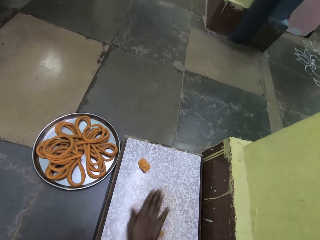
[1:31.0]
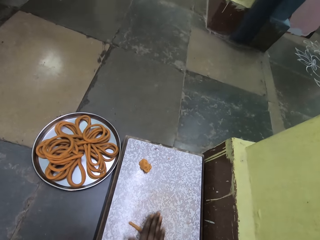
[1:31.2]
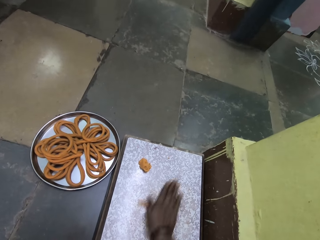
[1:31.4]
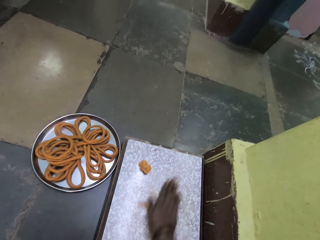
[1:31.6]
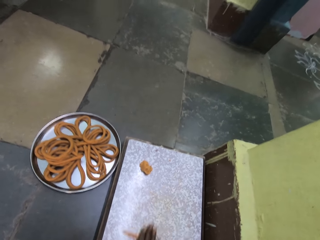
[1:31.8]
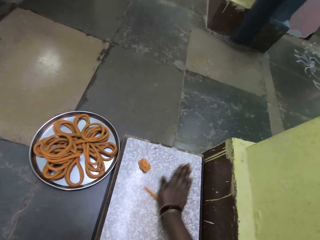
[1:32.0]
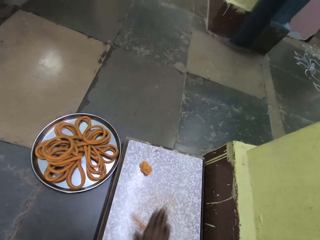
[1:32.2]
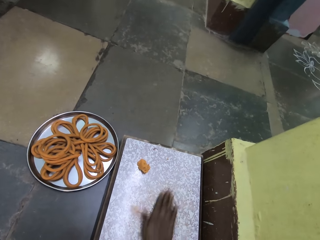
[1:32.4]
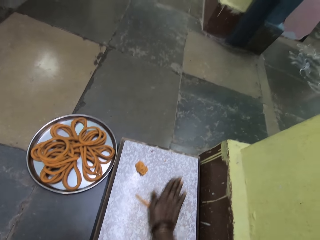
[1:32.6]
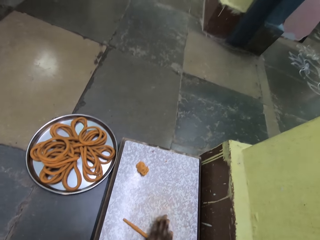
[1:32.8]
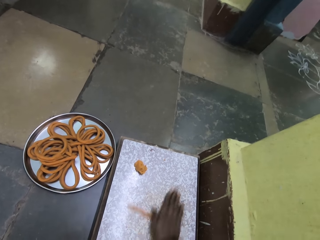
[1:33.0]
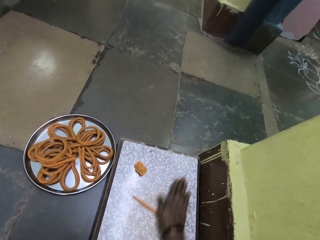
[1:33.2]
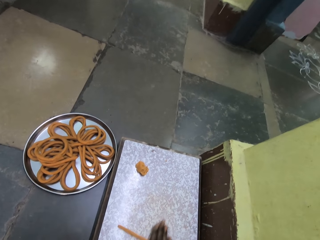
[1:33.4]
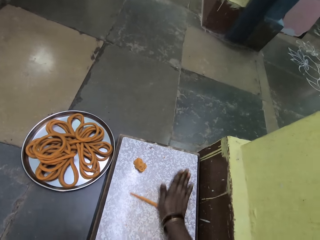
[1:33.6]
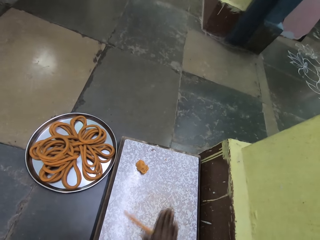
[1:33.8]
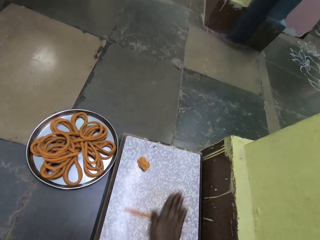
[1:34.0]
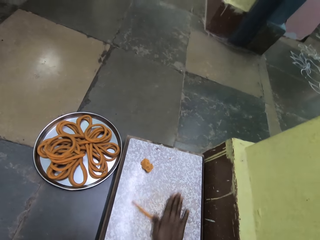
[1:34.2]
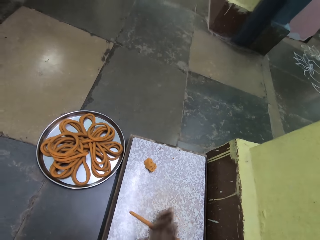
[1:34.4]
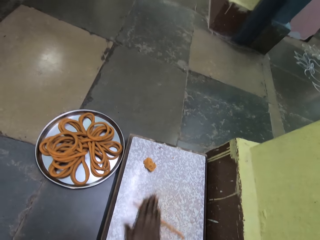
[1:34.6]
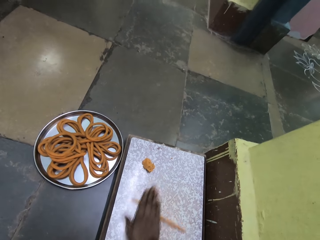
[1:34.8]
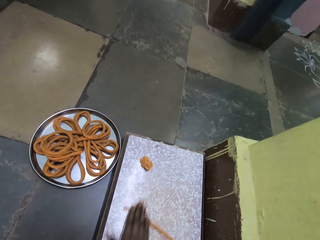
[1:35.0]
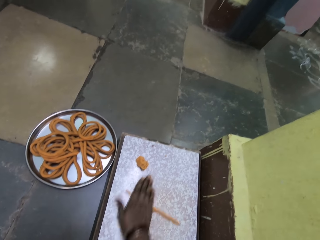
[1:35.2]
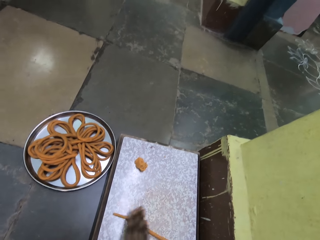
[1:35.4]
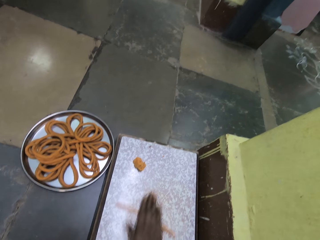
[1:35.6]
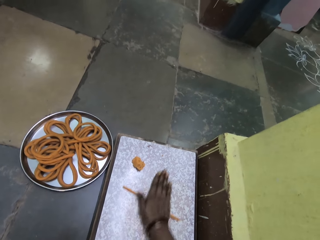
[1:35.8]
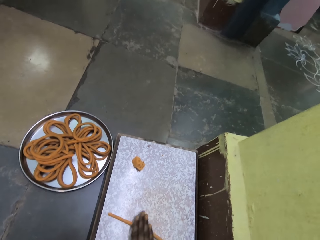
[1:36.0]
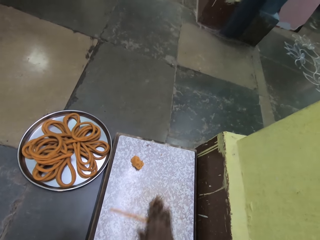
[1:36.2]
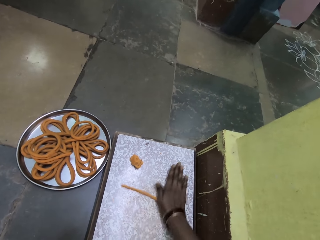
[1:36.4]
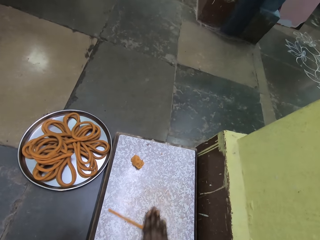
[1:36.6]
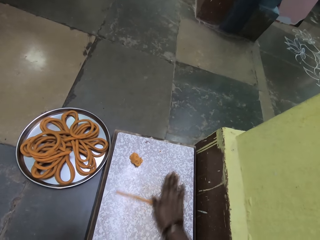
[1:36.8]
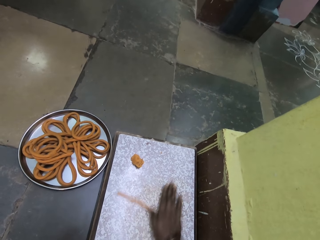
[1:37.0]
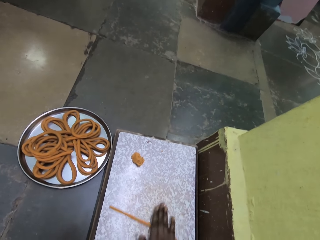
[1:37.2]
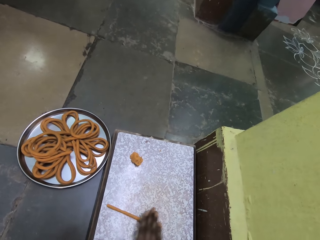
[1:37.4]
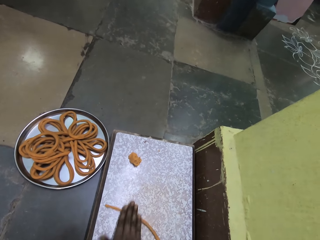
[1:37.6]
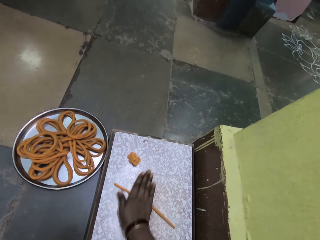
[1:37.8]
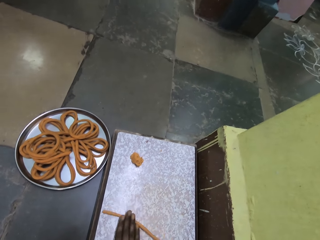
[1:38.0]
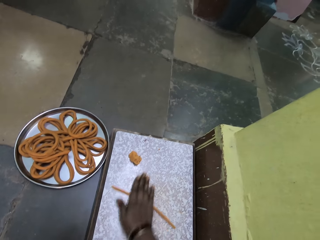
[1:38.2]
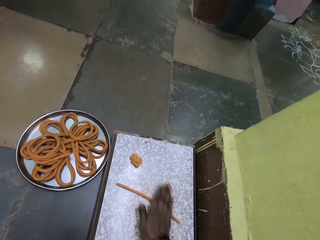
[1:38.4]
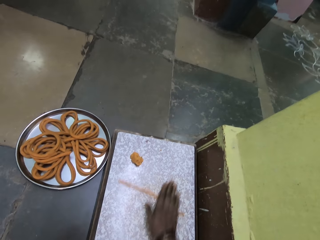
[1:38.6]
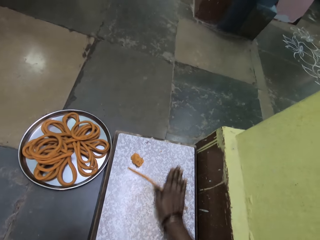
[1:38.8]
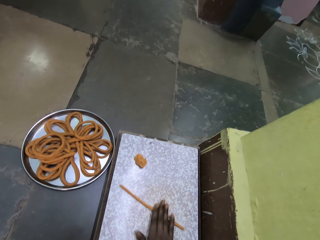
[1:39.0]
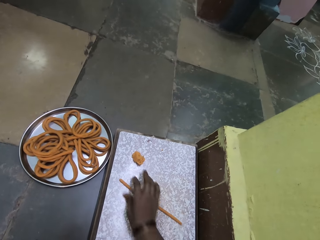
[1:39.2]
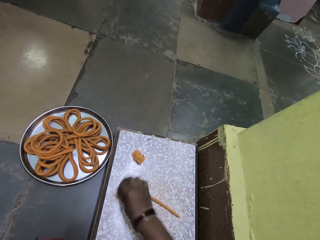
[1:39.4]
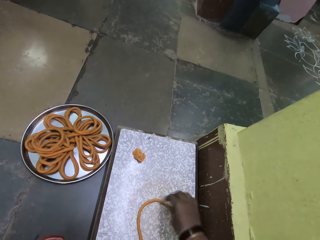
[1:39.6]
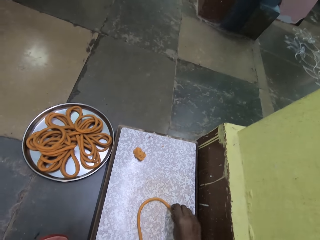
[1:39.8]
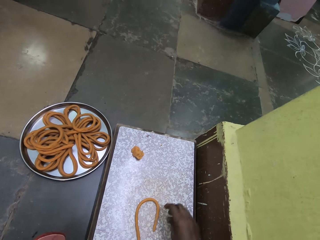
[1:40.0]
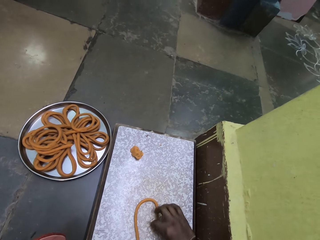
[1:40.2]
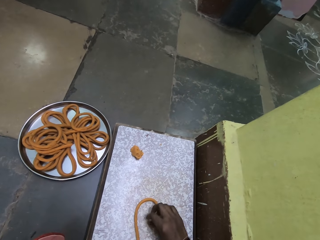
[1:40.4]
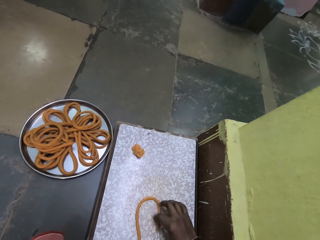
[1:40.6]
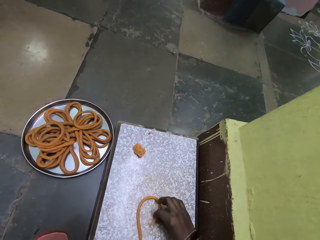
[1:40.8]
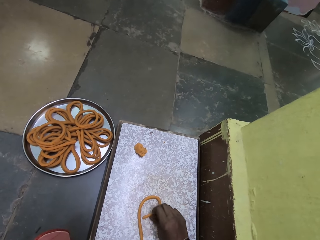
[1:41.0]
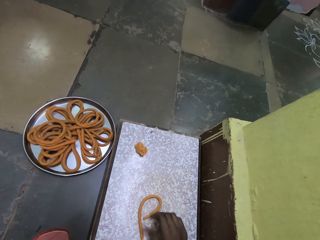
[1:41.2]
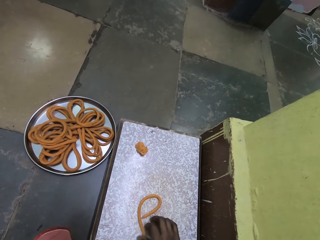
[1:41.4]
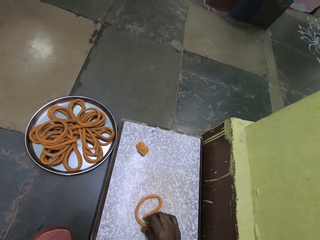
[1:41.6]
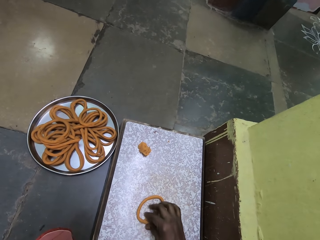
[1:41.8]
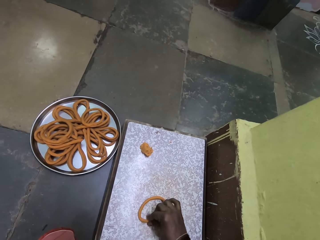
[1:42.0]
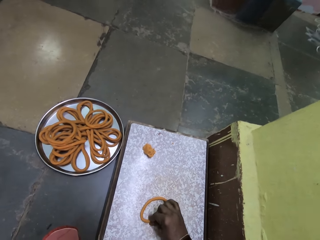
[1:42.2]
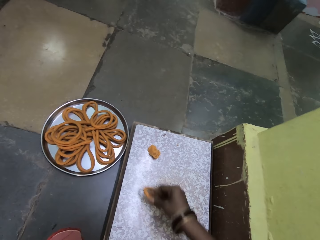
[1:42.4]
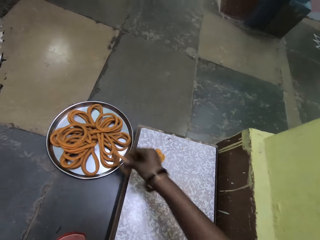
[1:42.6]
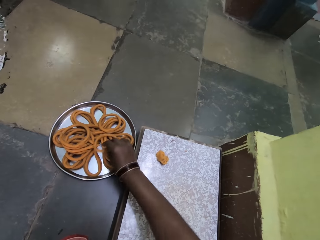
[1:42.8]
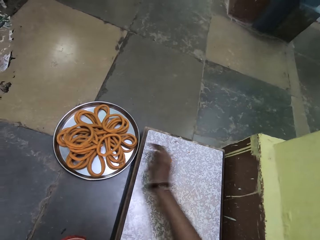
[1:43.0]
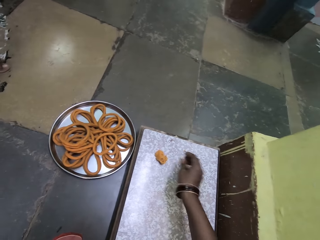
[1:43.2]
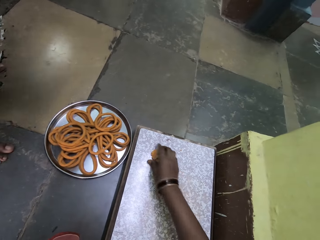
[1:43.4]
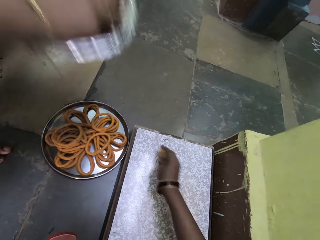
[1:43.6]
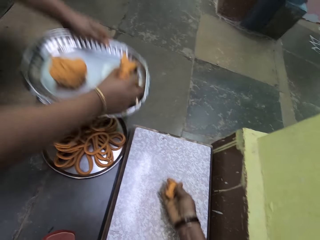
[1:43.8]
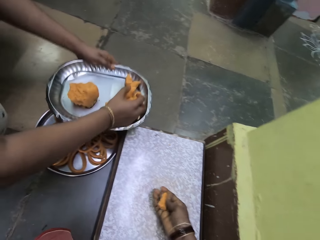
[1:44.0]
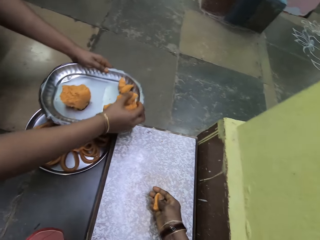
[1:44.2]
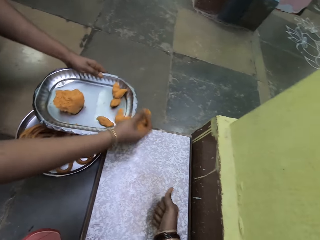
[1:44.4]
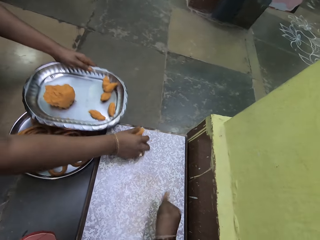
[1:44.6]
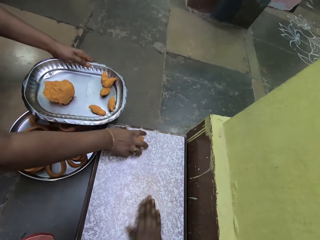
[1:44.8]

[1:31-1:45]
The camera wearer folds the wheat dough. They drop the dough with her right hand. They put the spaghetti on the platter. They rub the dough against his right hand. They cut the wheat dough.

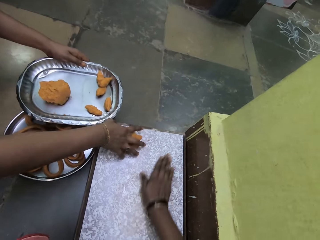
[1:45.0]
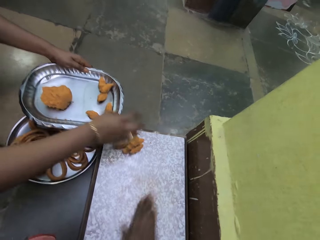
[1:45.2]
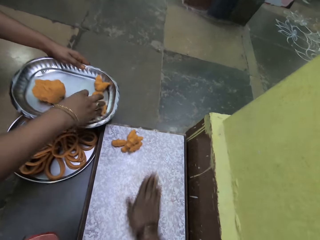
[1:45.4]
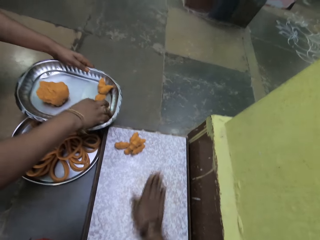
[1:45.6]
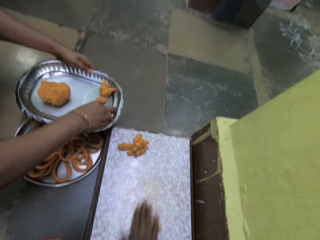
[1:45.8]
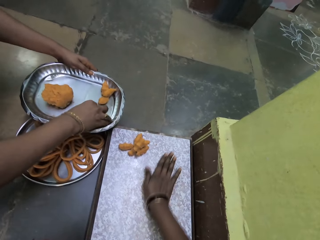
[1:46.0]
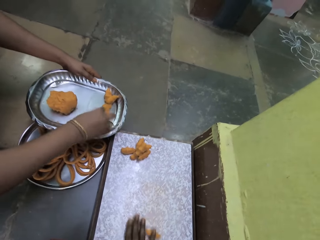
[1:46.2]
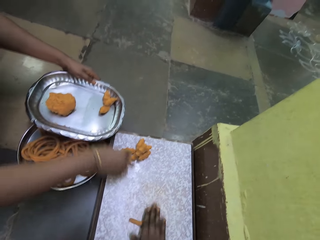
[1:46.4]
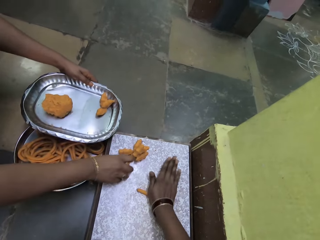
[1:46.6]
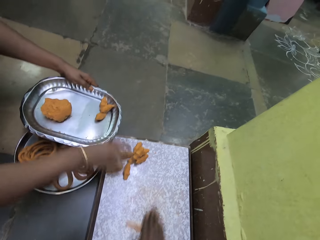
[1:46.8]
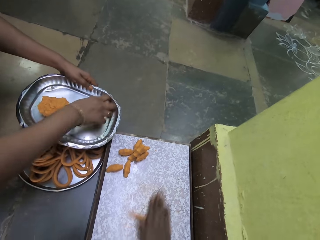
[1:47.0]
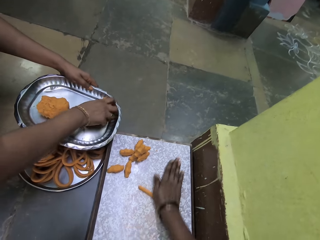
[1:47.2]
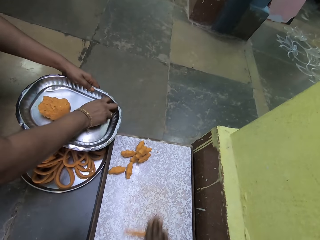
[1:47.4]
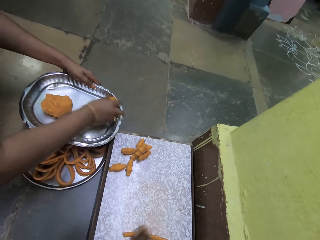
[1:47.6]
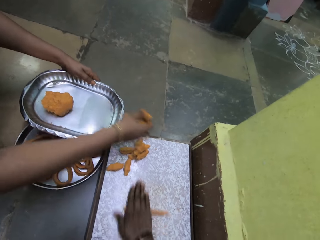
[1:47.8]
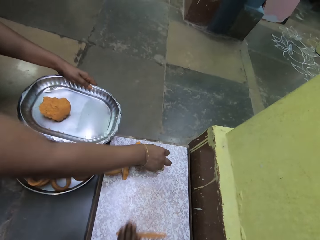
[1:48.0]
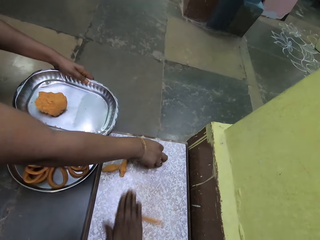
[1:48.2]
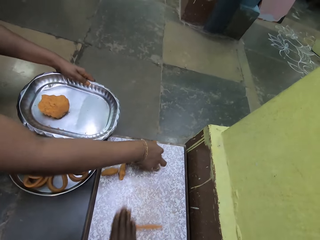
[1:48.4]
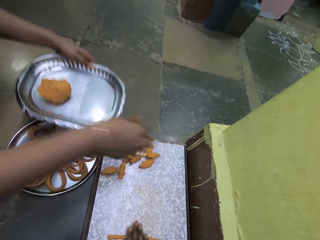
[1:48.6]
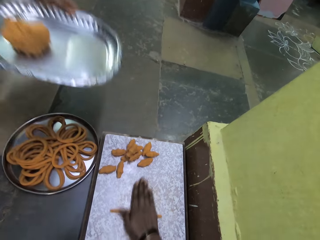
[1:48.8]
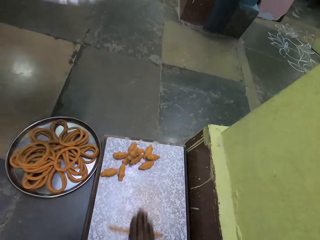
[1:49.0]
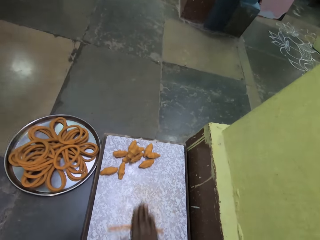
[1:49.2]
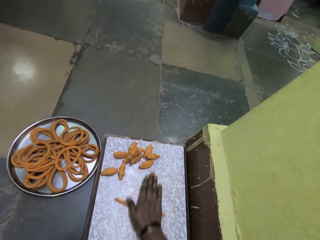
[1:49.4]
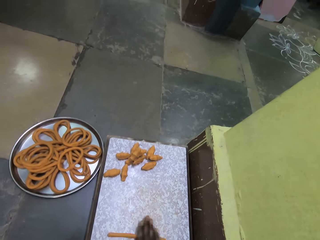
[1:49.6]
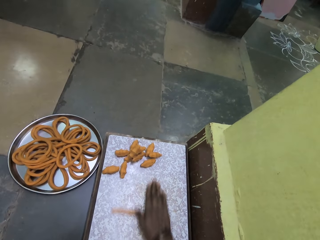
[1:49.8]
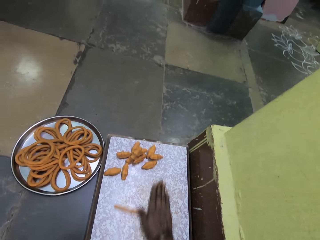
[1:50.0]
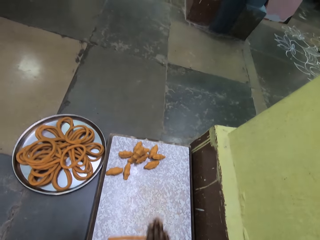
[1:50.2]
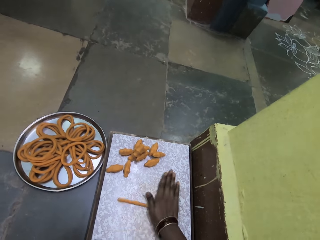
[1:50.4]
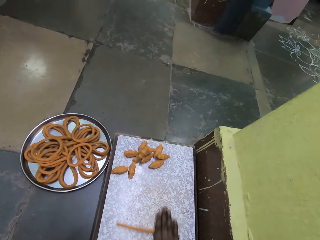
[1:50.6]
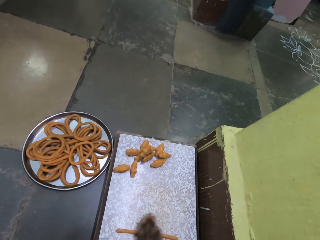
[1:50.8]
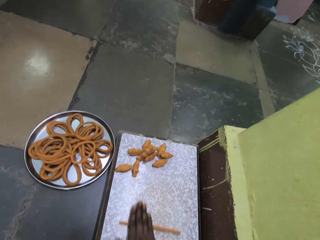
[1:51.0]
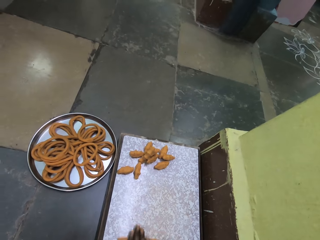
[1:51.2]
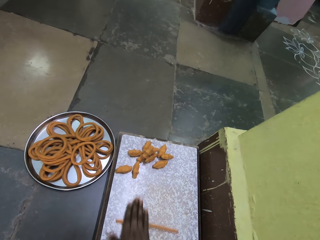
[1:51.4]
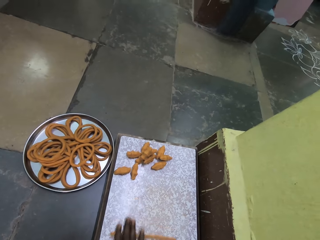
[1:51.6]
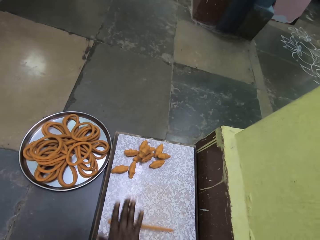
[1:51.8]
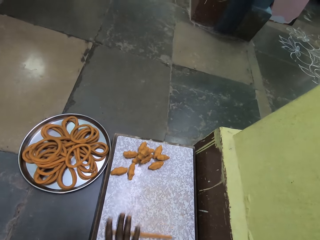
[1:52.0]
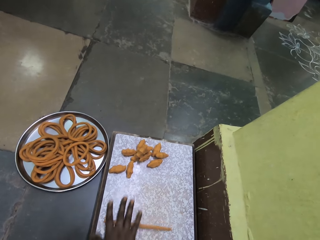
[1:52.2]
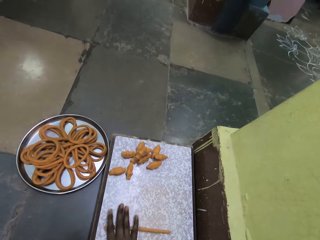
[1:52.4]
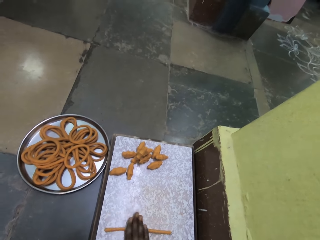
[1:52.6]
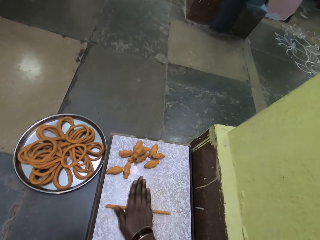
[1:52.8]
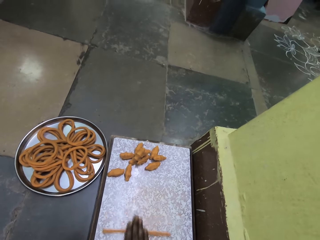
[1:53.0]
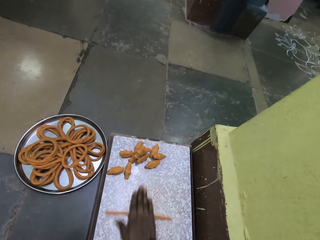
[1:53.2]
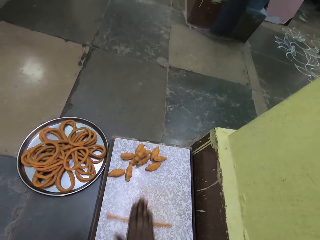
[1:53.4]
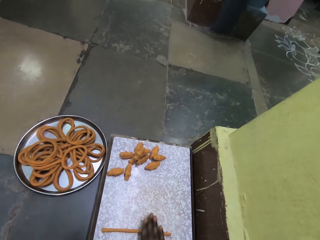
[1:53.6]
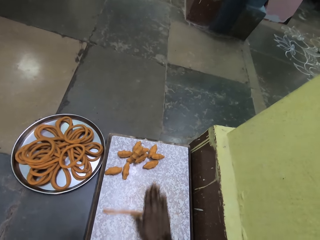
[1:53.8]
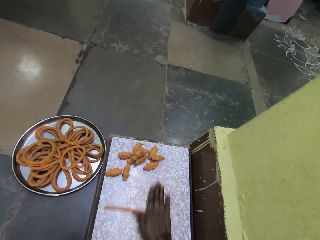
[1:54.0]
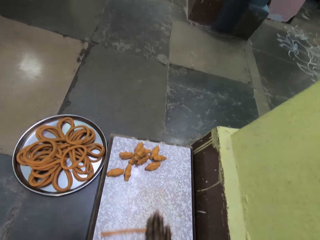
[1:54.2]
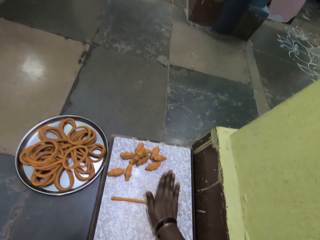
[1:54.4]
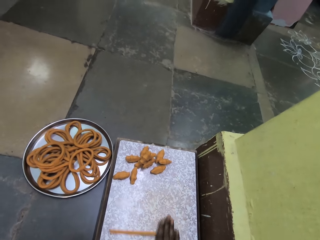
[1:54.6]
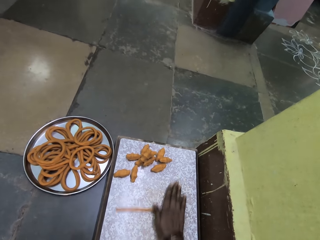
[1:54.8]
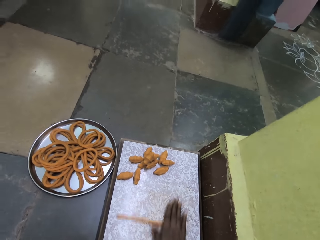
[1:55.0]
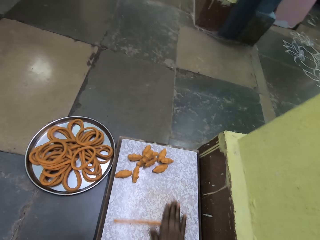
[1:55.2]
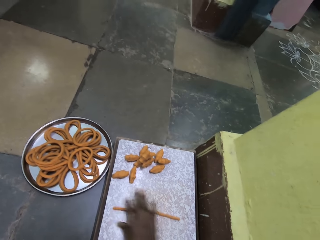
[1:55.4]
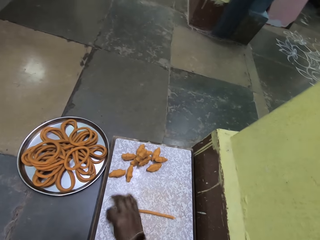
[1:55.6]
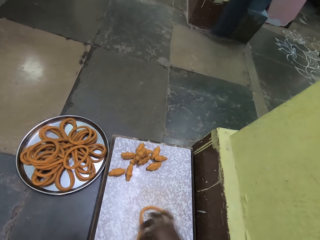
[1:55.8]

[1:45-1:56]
The camera wearer rolls the wheat dough. They talk to a person.
